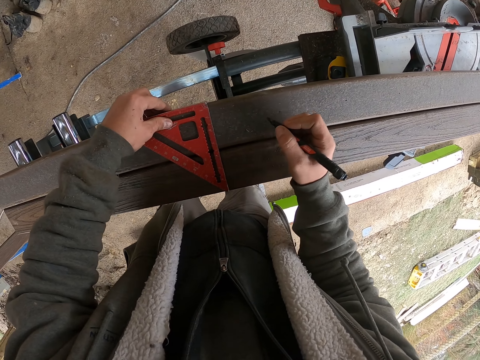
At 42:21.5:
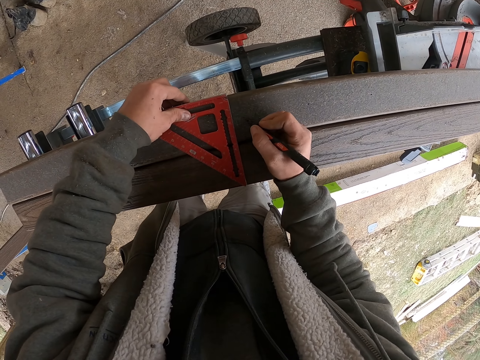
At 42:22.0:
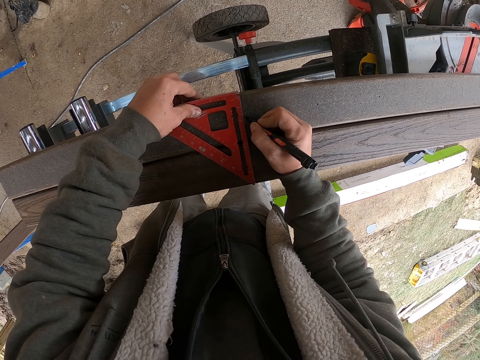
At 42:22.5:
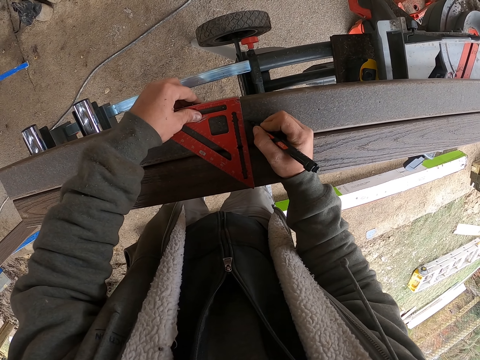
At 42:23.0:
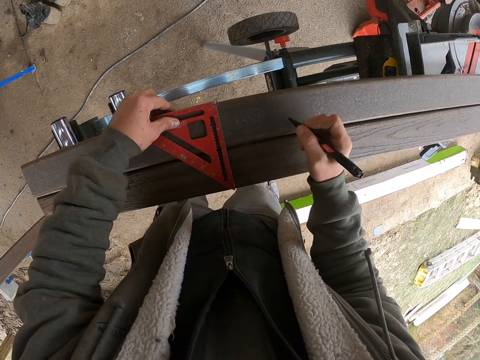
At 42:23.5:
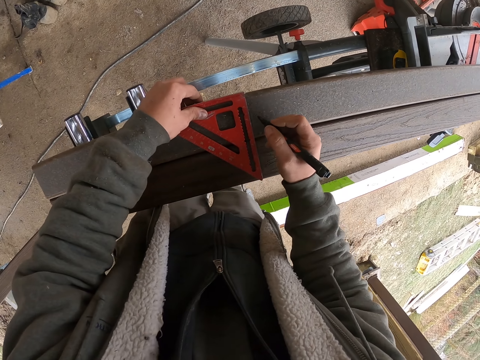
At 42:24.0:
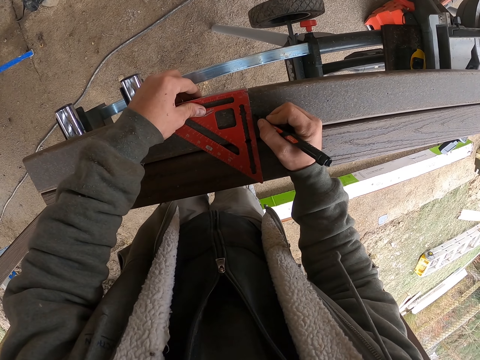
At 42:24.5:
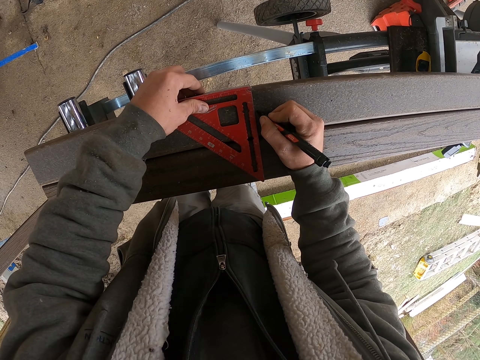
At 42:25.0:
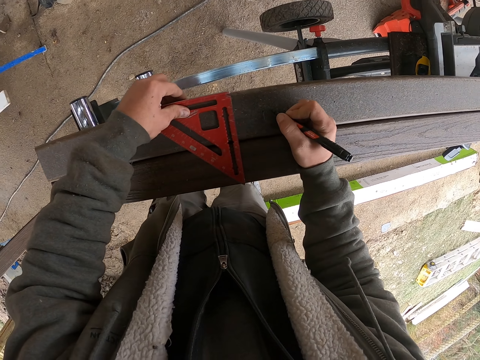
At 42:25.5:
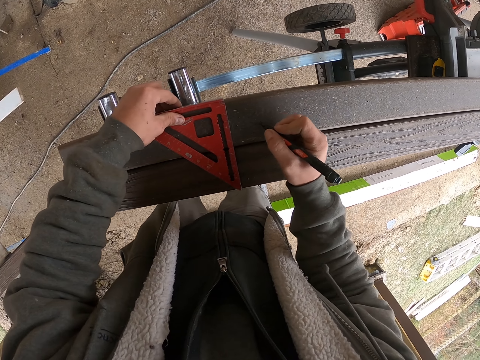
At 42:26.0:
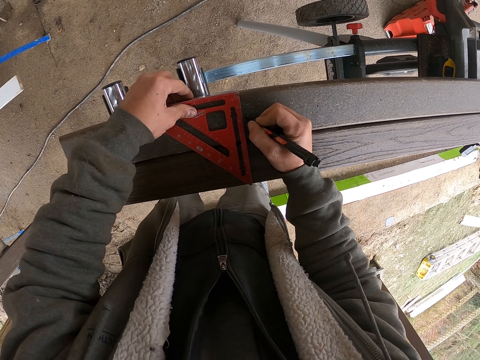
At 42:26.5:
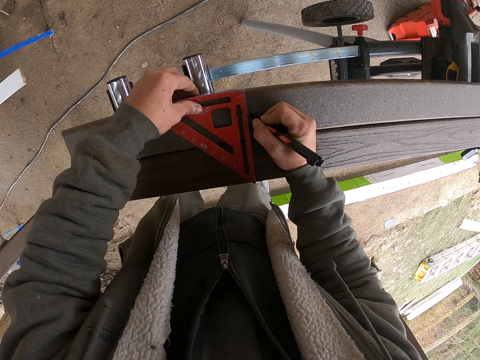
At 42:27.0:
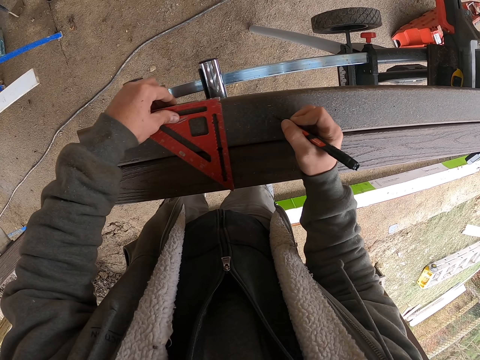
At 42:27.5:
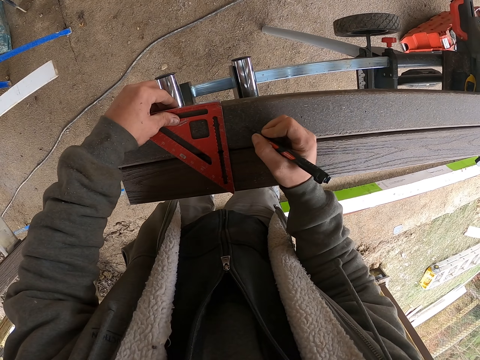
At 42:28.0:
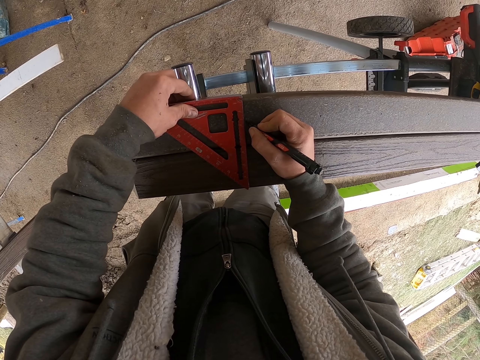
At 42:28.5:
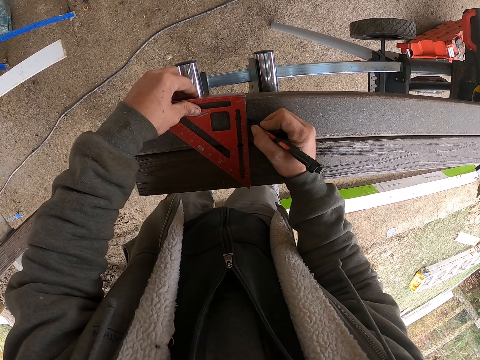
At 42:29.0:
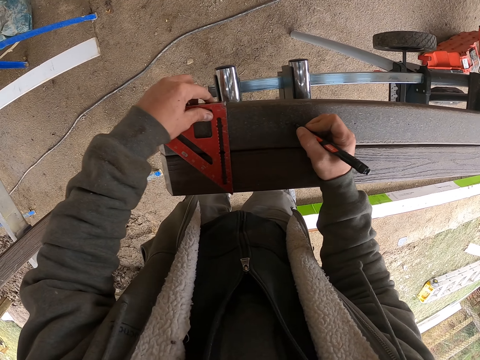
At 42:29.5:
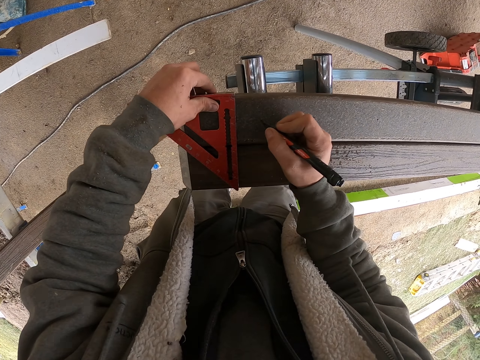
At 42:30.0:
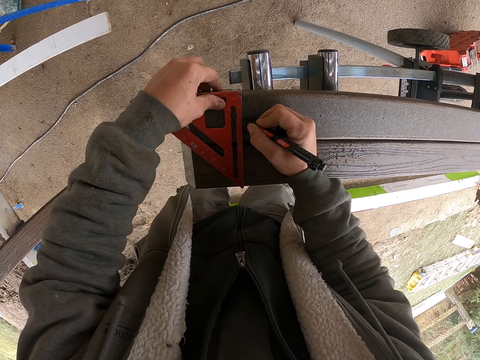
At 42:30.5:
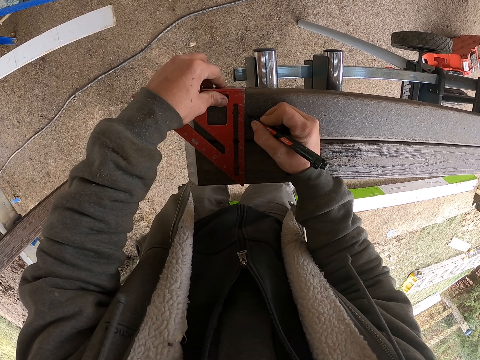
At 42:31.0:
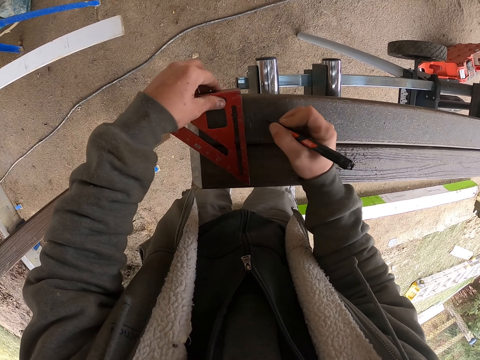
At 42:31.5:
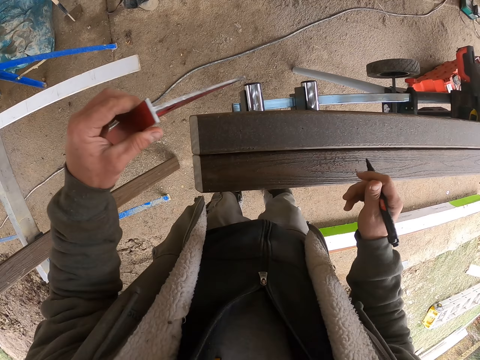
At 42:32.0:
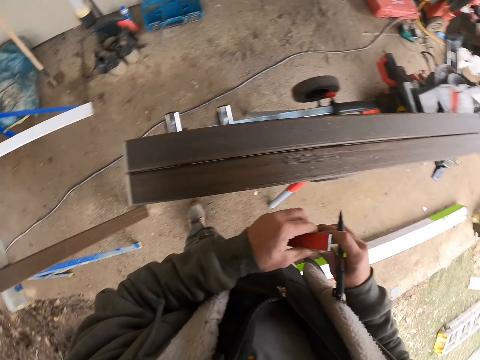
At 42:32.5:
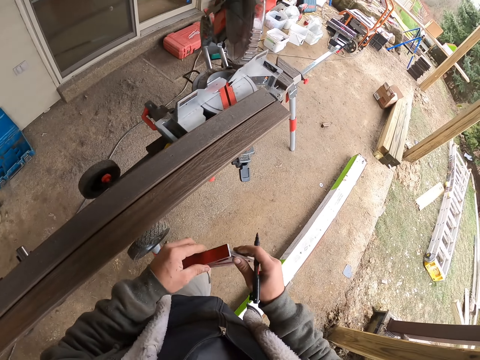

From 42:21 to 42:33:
The camera wearer moves the triangle ruler on the woods. They mark the wood with the pen. They move the triangle ruler on the woods. They mark the wood with the pen. They move the triangle ruler on the woods. They mark the wood with the pen. They move the triangle ruler on the woods. They mark the wood with the pen. They move the triangle ruler on the woods. They mark the wood with the pen. They lift the triangle ruler.

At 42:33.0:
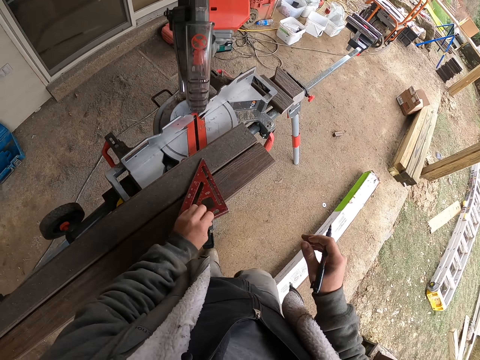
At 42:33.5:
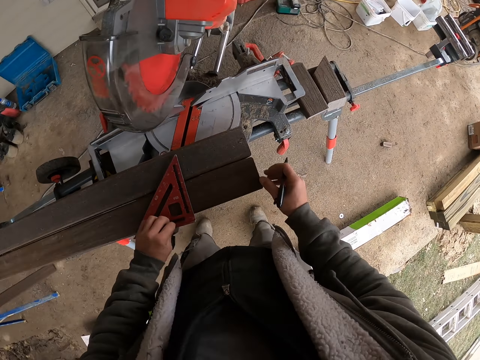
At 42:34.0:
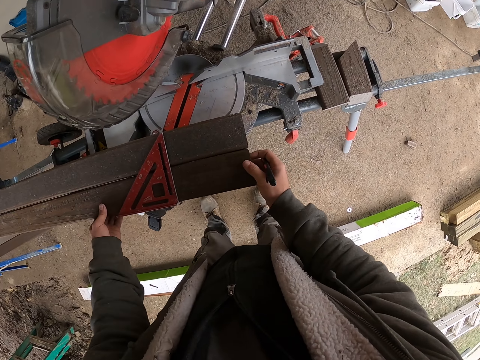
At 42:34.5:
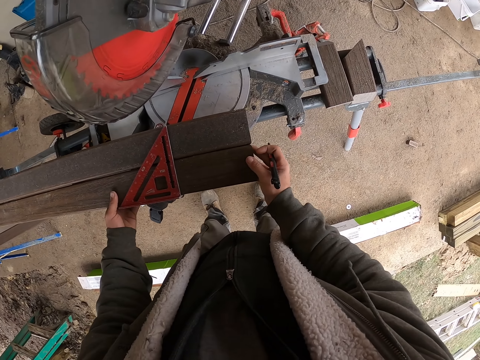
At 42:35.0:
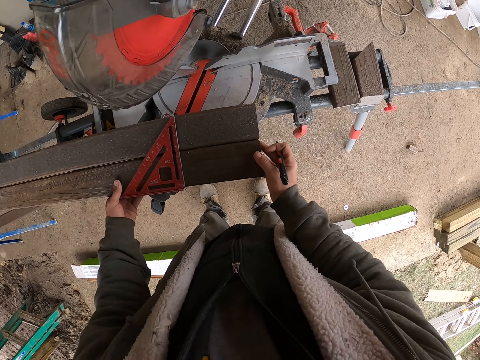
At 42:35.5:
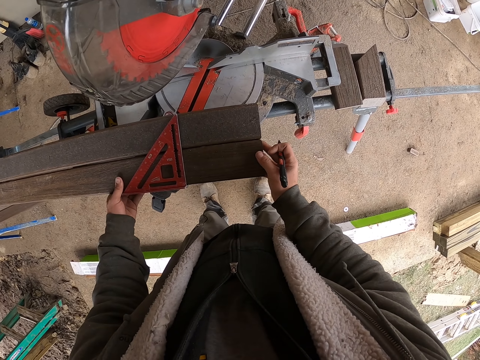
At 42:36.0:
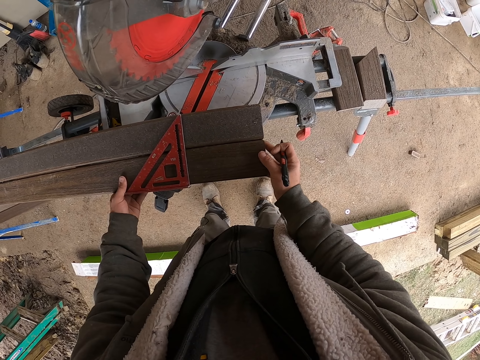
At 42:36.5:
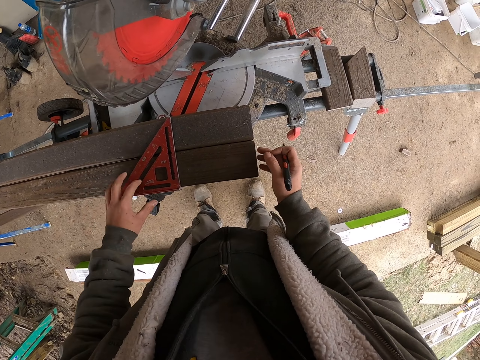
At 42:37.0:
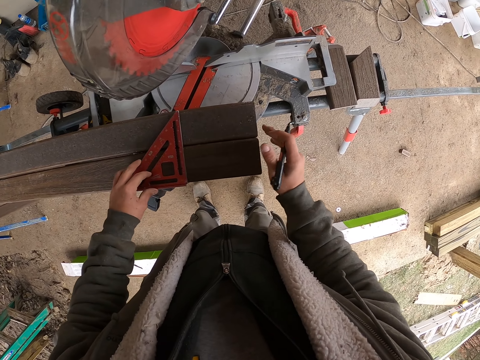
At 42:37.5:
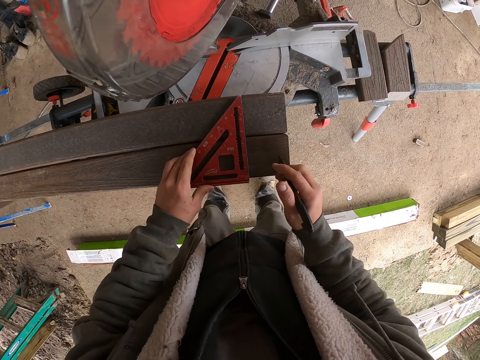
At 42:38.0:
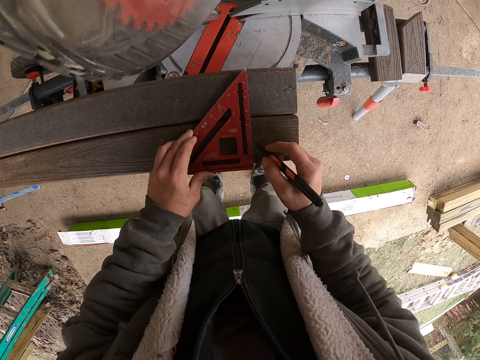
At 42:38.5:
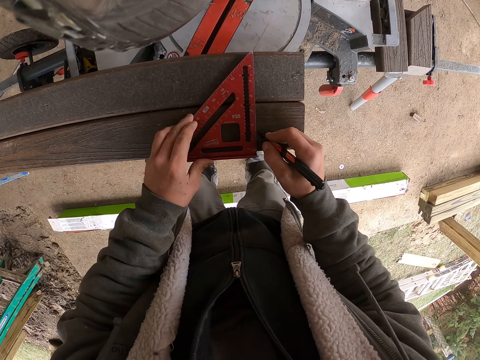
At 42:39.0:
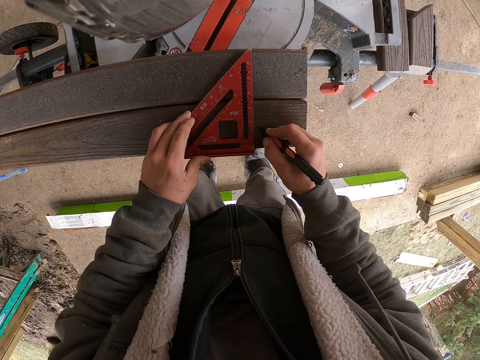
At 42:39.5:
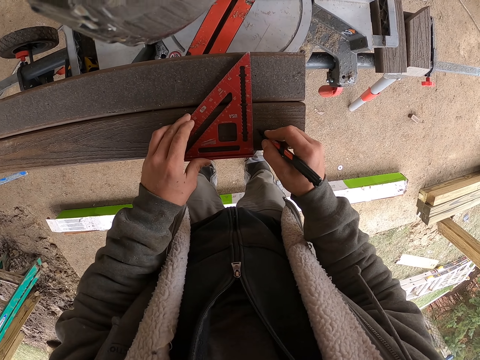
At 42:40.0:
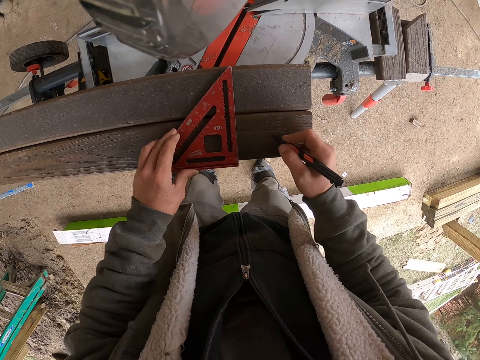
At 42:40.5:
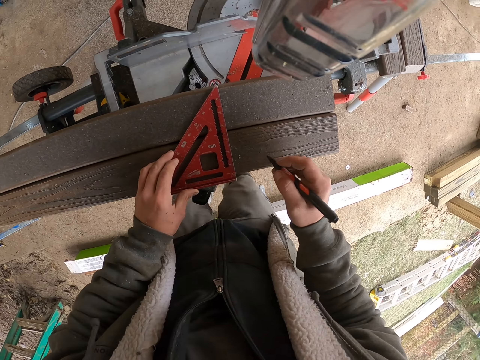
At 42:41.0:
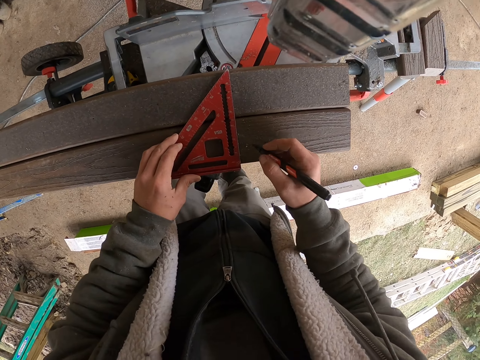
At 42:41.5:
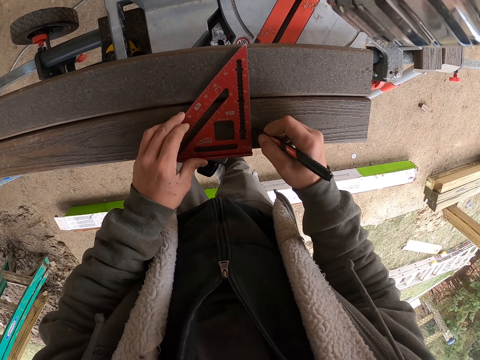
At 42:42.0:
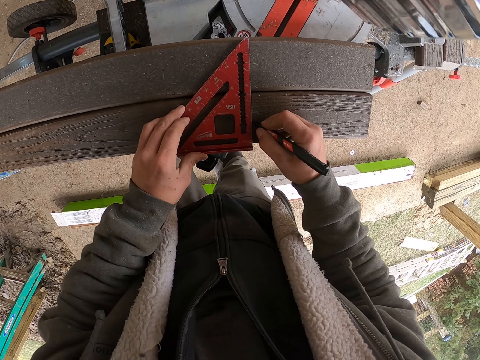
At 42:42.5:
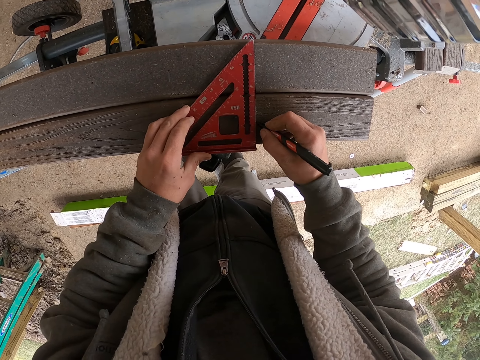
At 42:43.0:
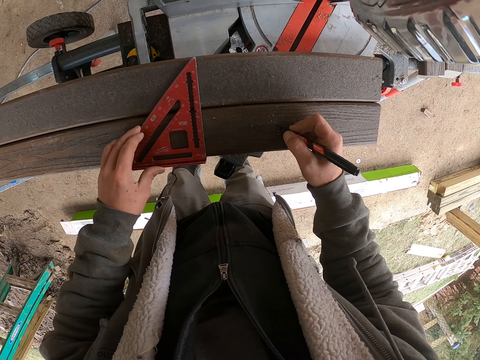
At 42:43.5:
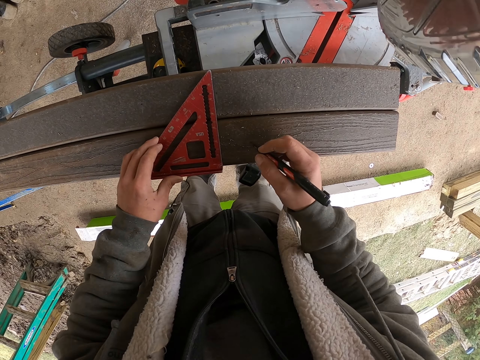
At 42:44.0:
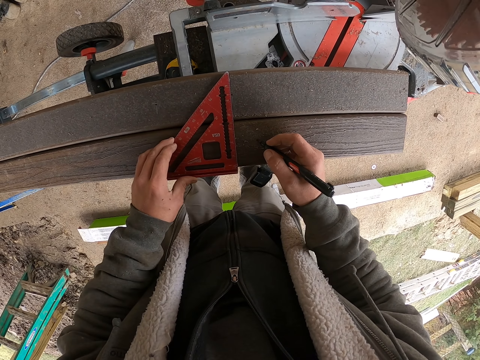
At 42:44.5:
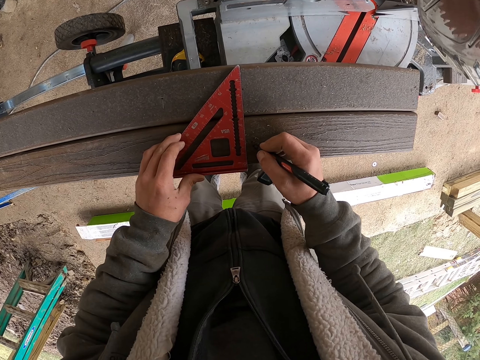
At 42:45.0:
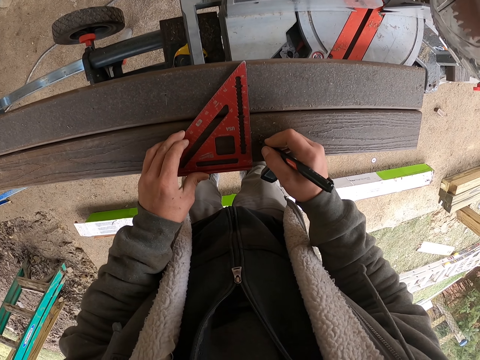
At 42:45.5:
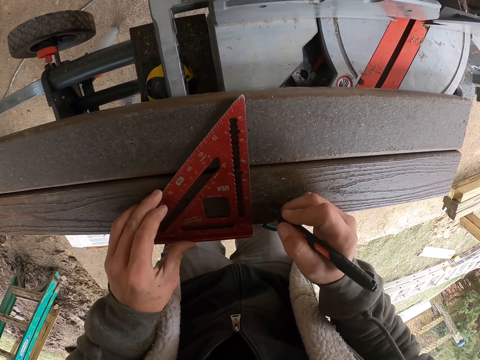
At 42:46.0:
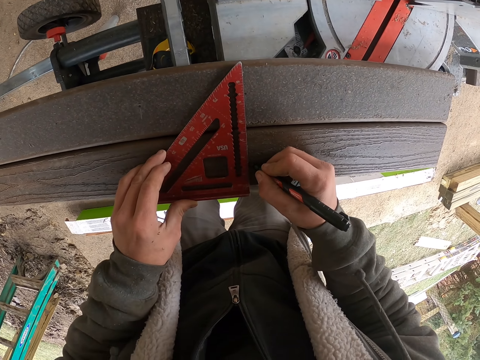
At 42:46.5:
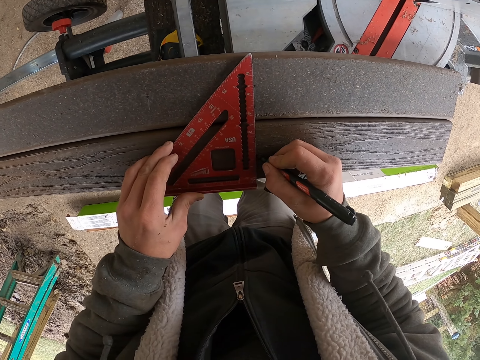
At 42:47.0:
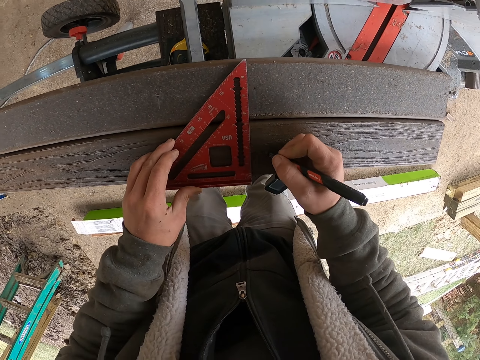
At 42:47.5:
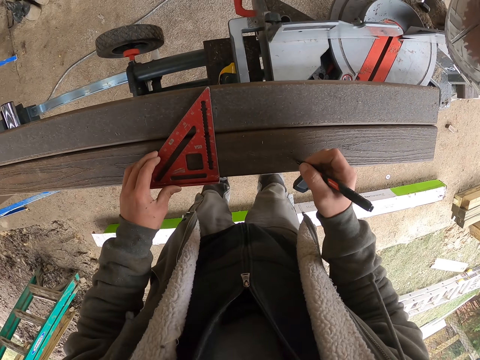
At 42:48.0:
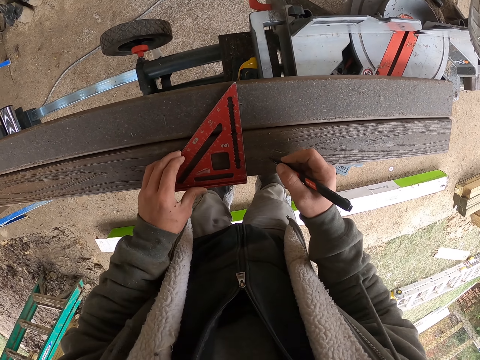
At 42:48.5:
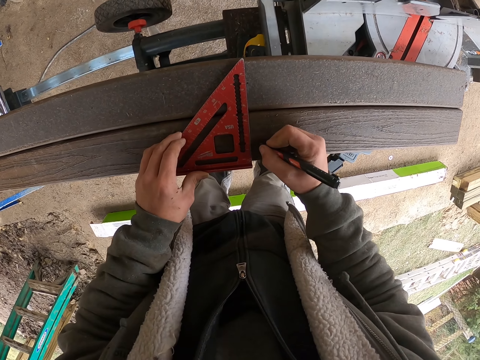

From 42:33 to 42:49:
The camera wearer places the triangle ruler on the woods. They move the wood. They move the triangle ruler on the wood. They mark the wood with the pen. They move the triangle ruler on the wood. They mark the wood with the pen. They move the triangle ruler on the wood. They mark the wood with the pen. They move the triangle ruler on the wood.
